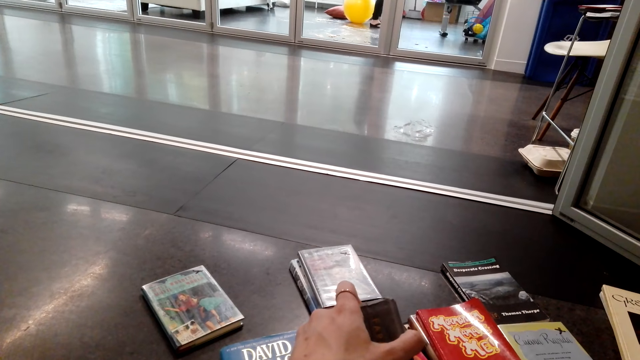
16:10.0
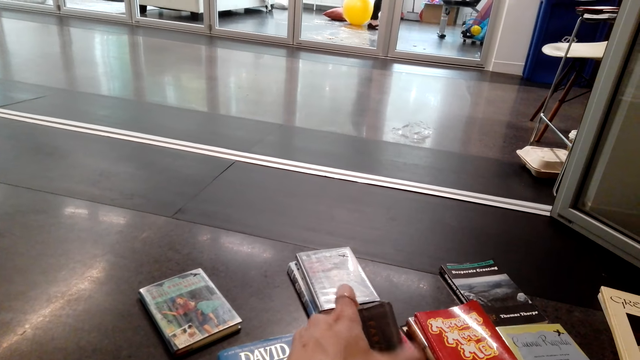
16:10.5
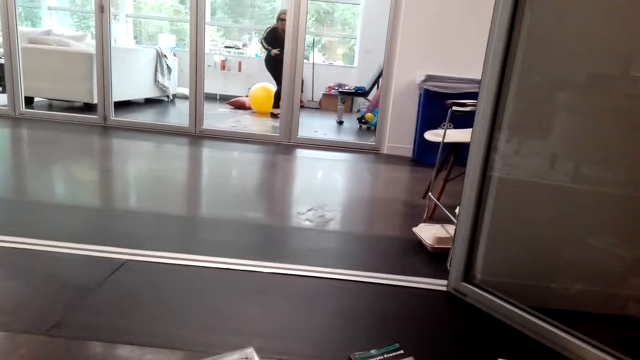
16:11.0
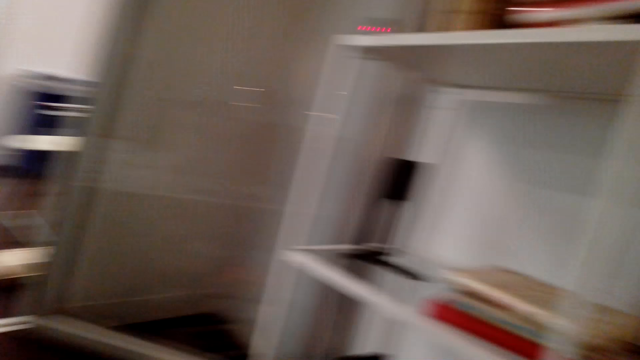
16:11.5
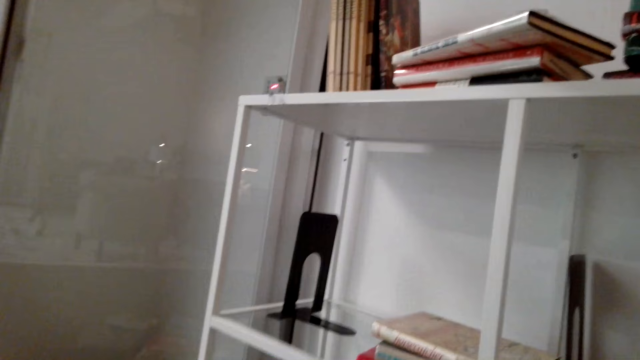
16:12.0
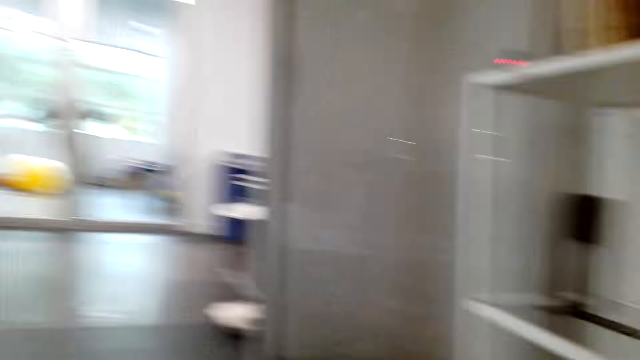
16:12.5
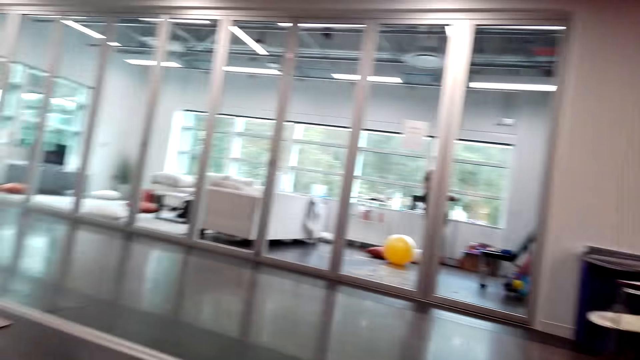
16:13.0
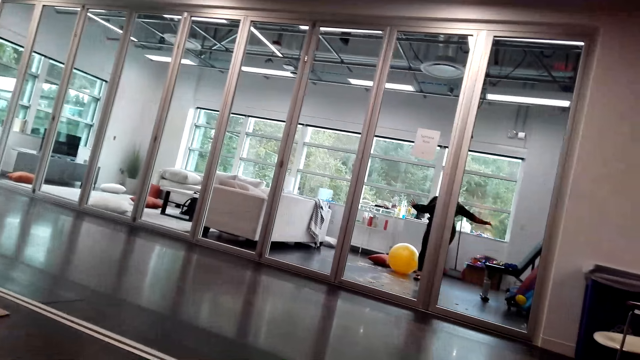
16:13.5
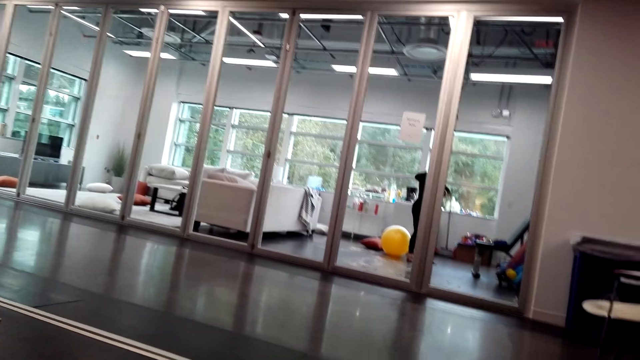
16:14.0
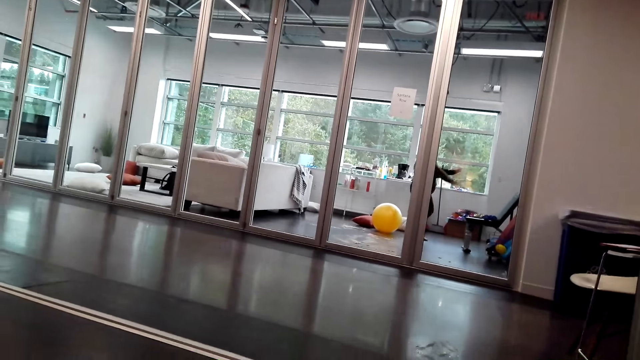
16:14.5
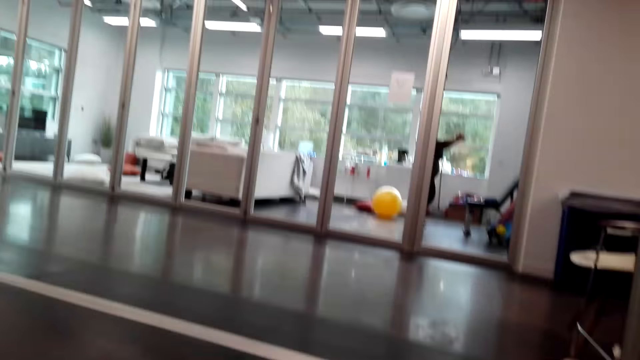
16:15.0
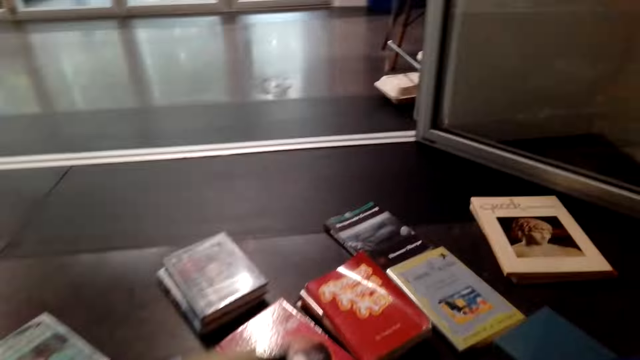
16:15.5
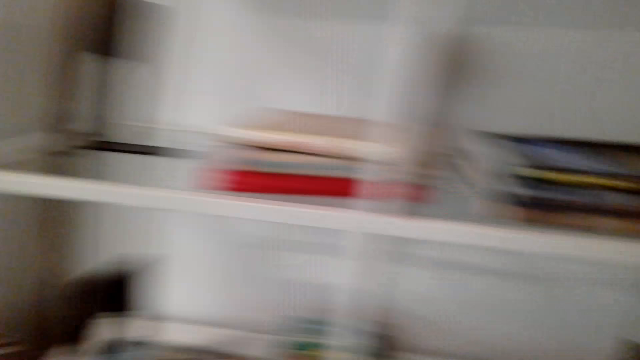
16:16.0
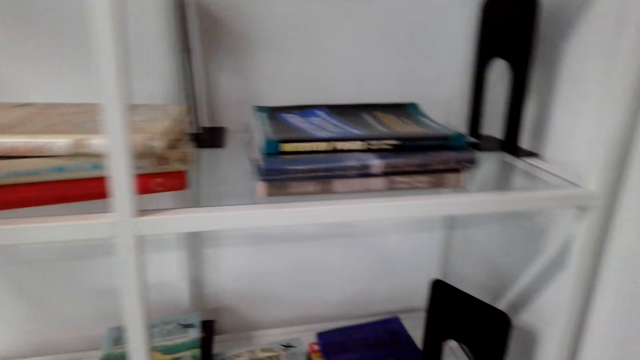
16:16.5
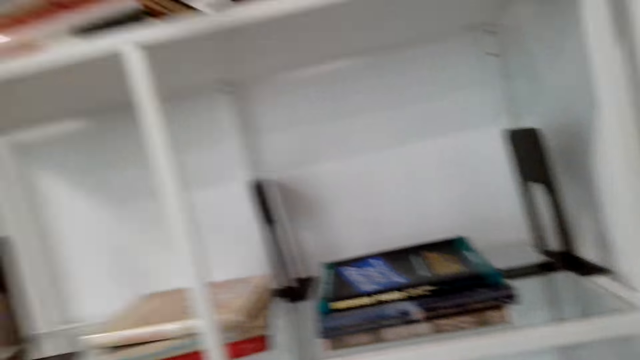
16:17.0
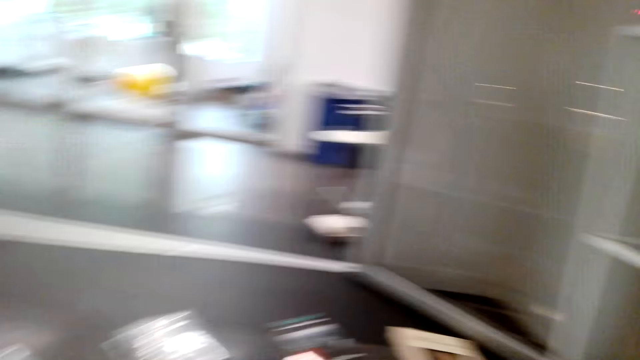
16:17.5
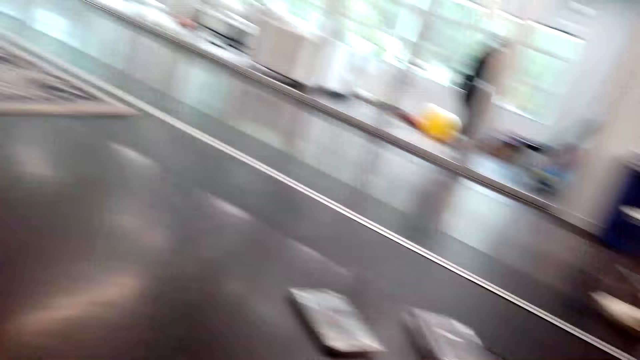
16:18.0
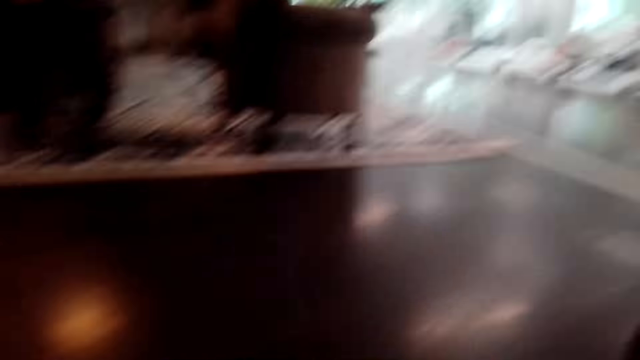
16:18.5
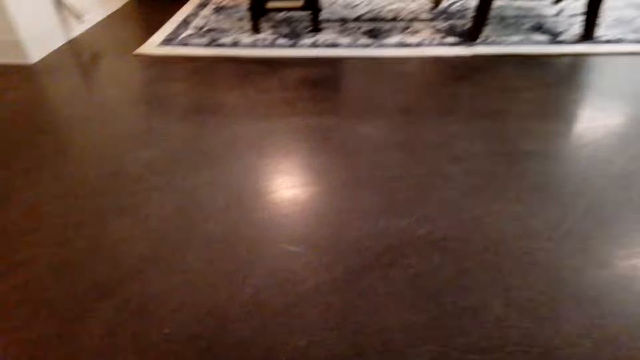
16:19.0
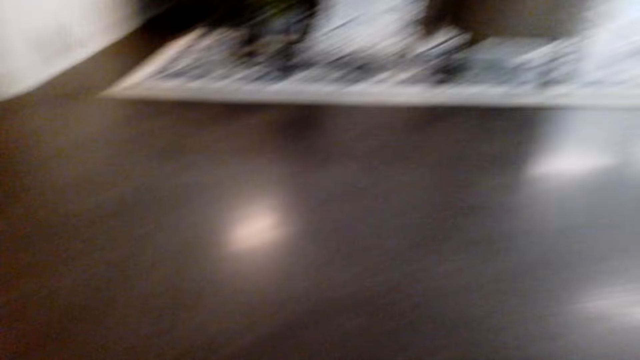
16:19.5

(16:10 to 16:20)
The camera wearer looks around. They converse with a person. They look around the room.

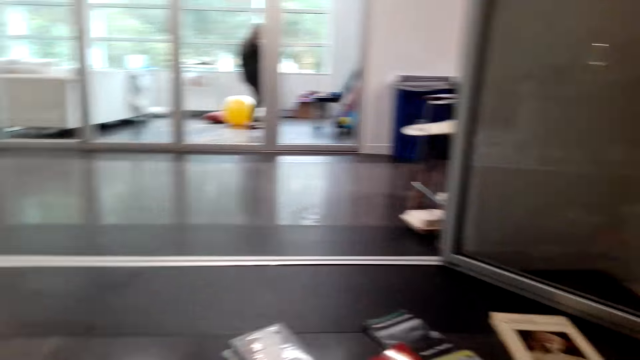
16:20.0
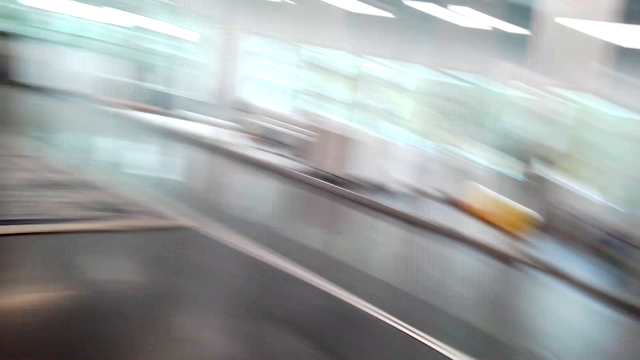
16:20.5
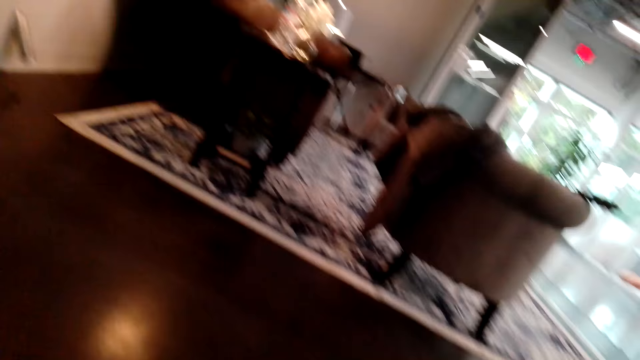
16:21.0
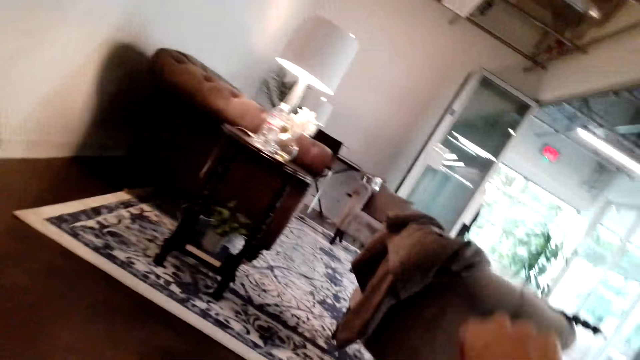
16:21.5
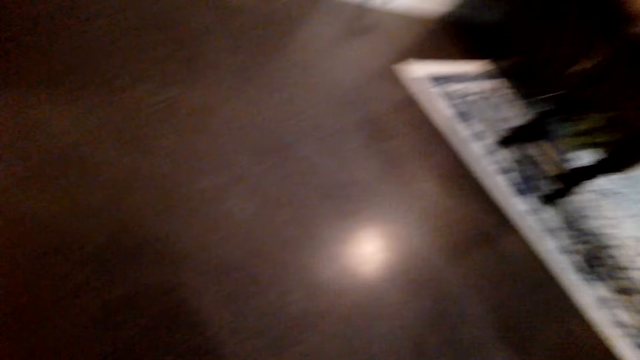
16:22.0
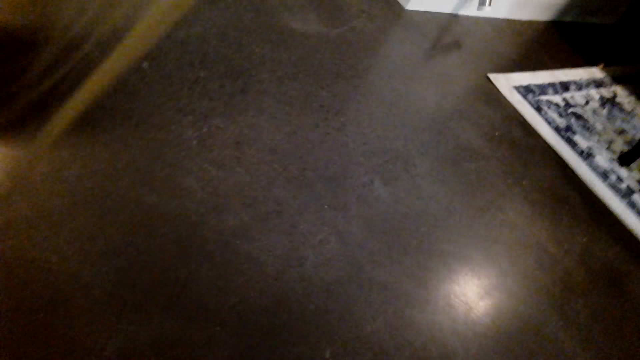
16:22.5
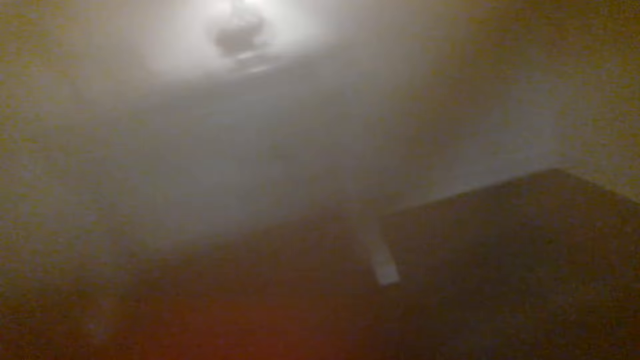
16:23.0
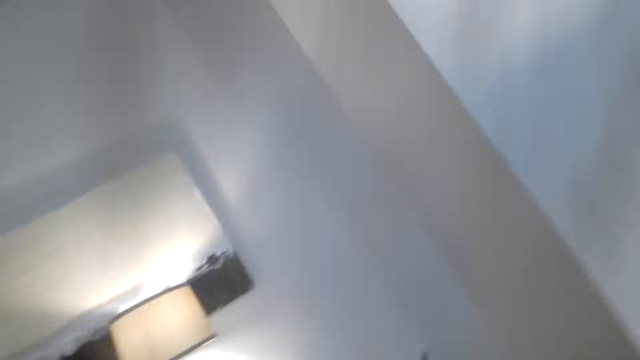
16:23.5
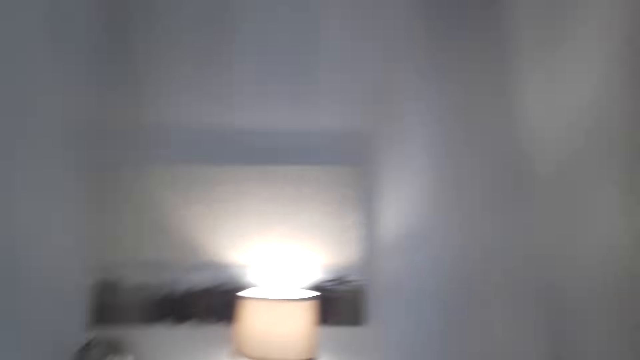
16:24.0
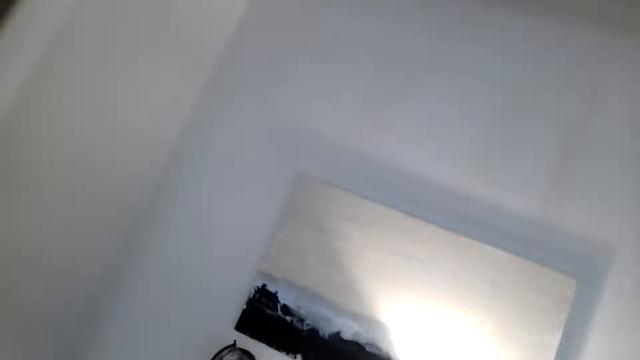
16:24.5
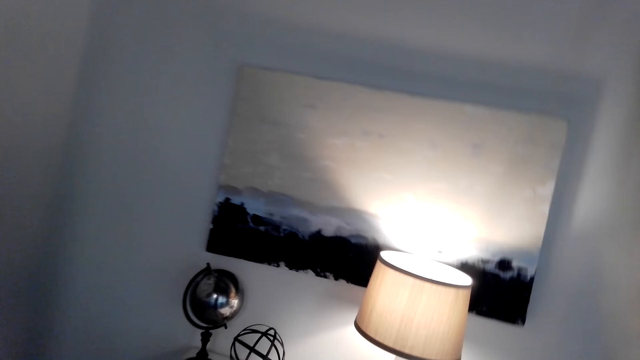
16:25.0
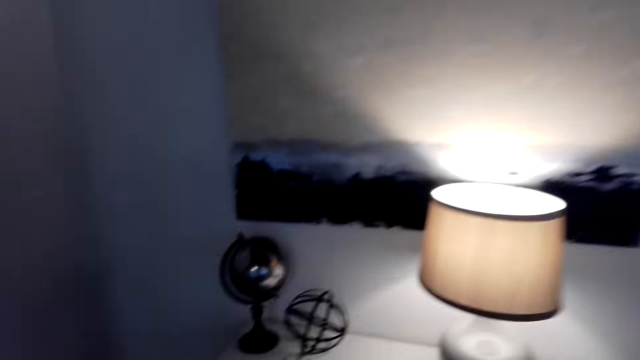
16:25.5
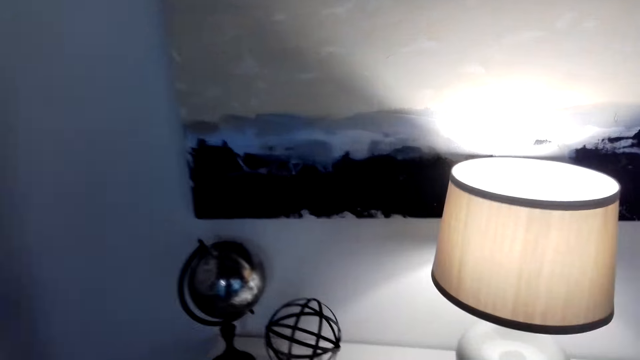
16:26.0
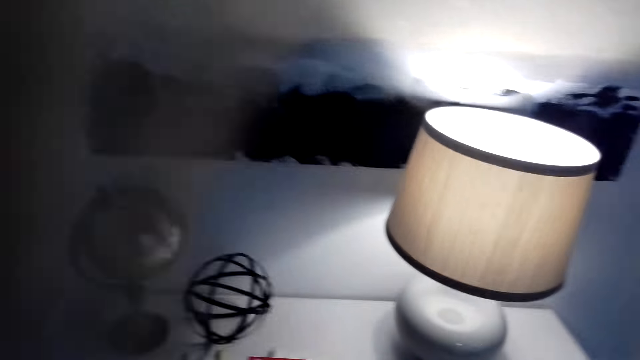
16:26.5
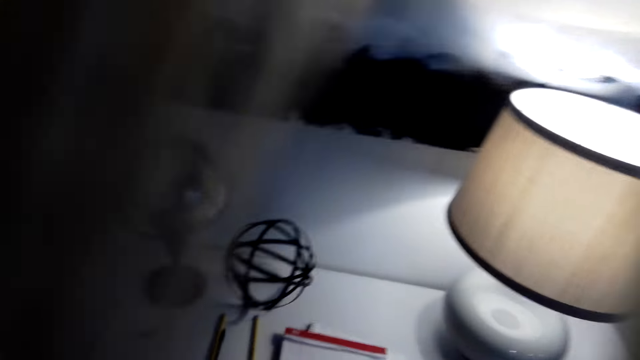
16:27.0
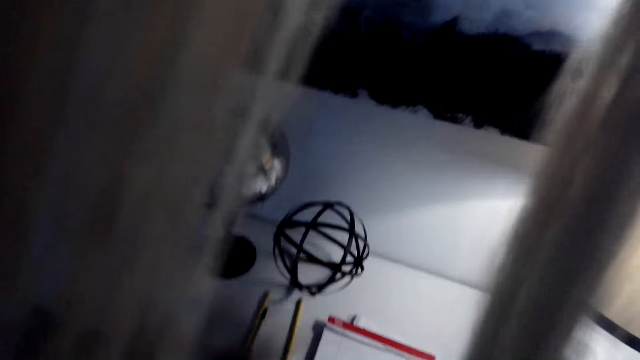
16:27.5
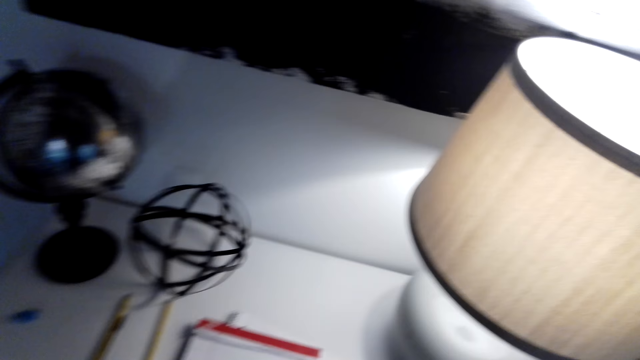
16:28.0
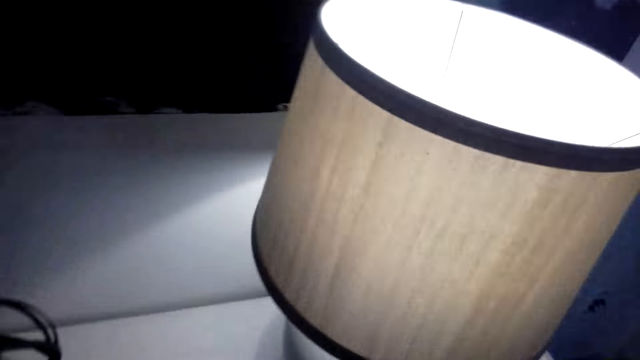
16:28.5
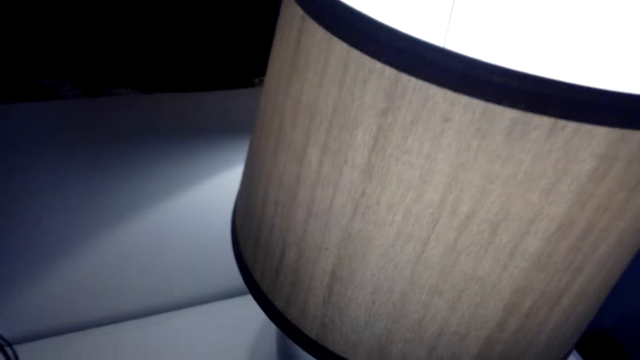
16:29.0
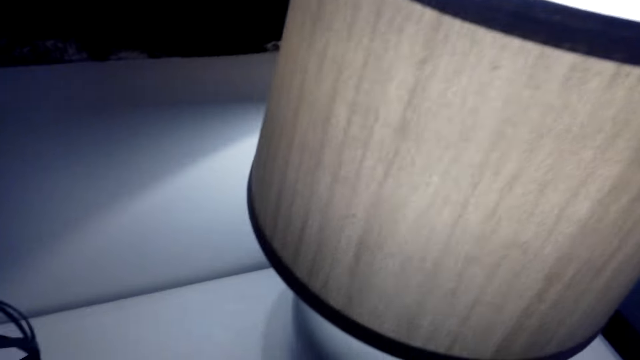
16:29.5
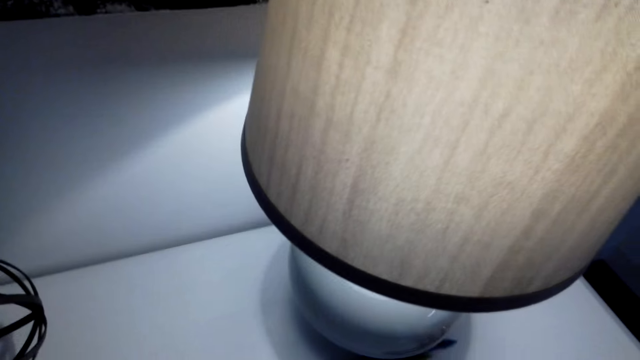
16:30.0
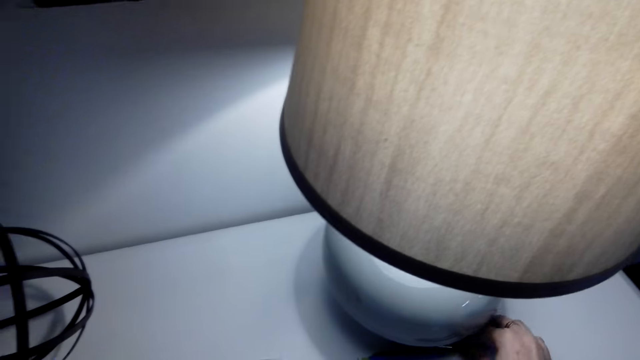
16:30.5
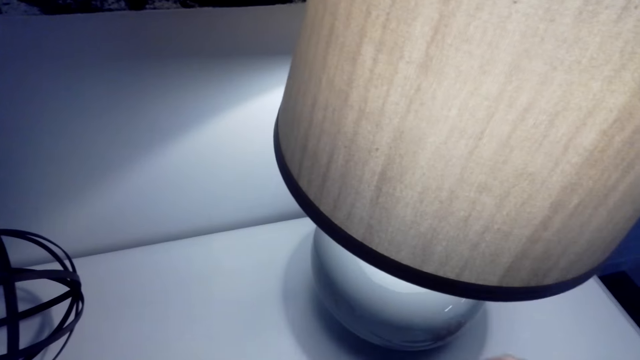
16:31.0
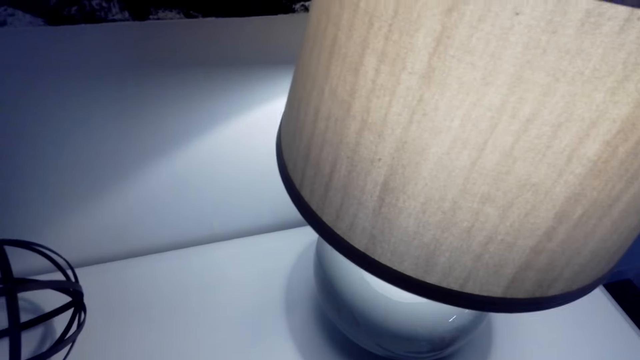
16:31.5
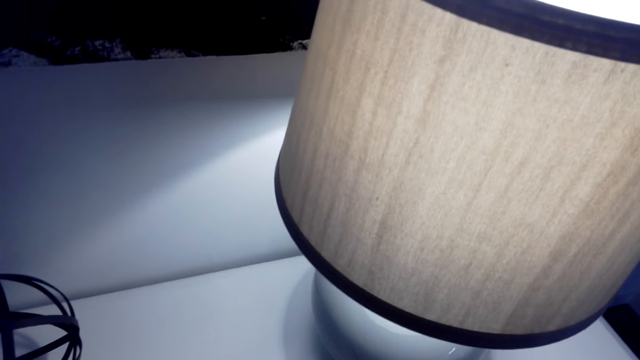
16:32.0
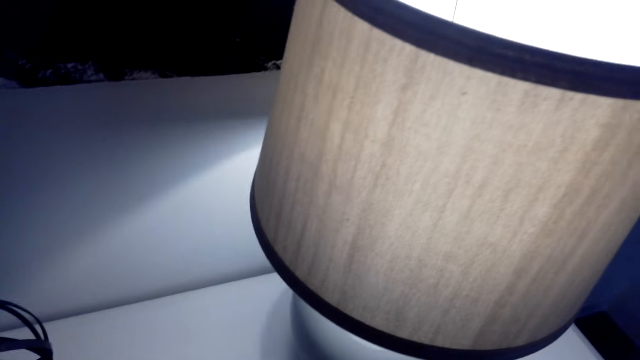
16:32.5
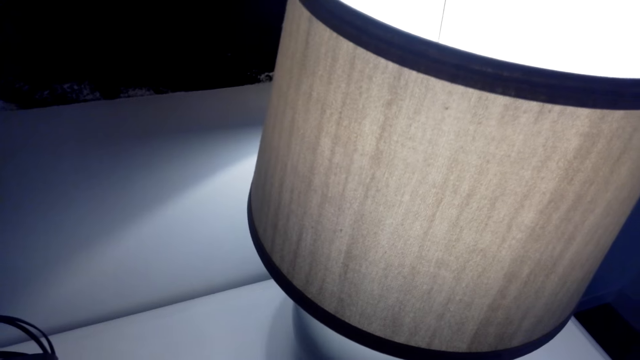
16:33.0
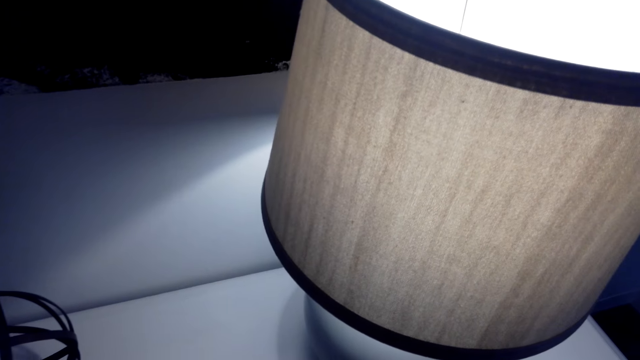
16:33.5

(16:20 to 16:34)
The camera wearer walks on the floor. She walks around the room. She stands on the floor. She opens the curtain with her hands. She picks up a pen on the table. She stands on the floor.
